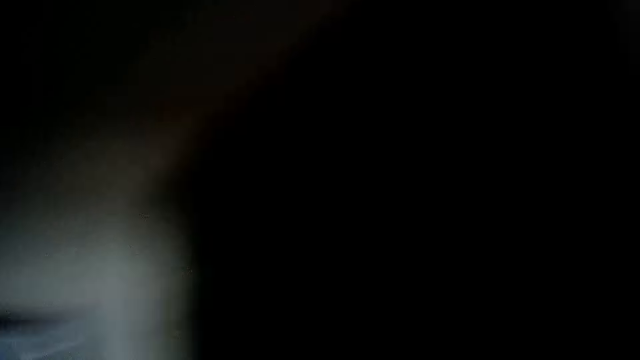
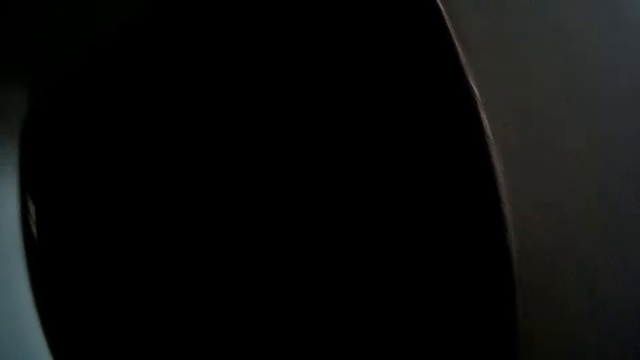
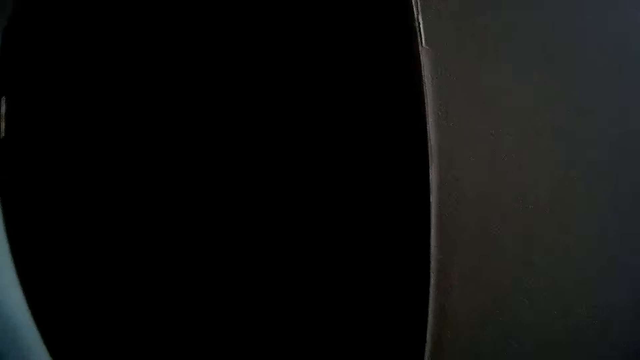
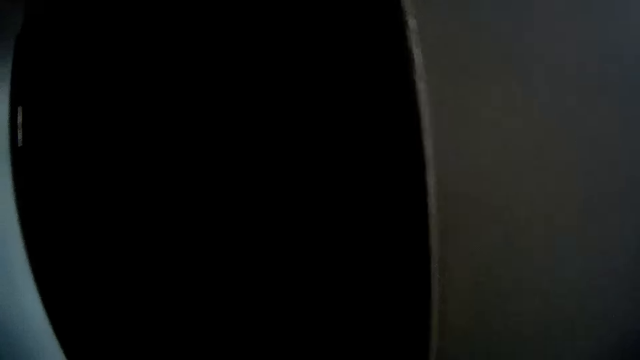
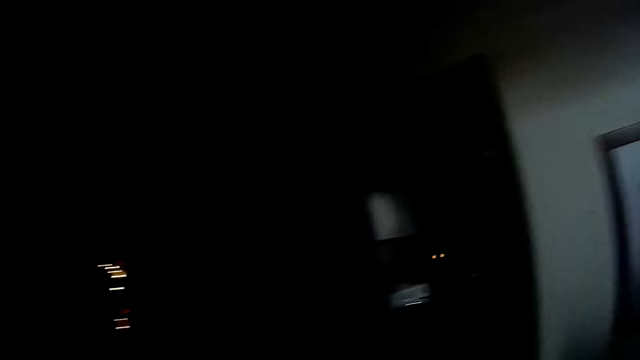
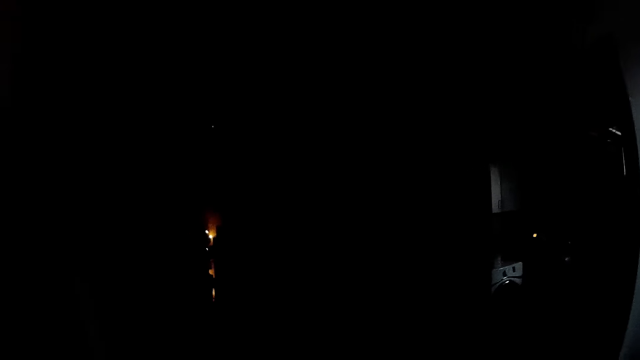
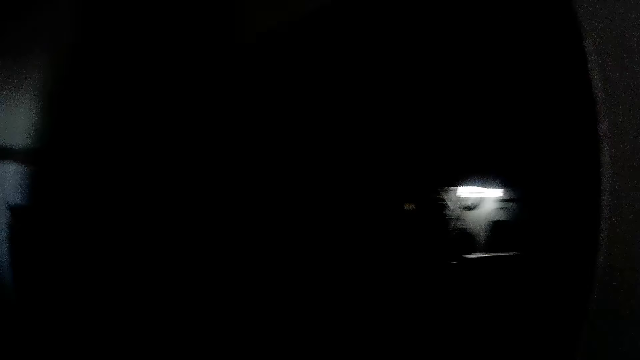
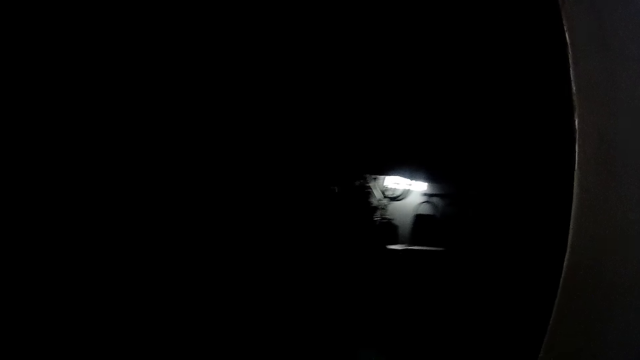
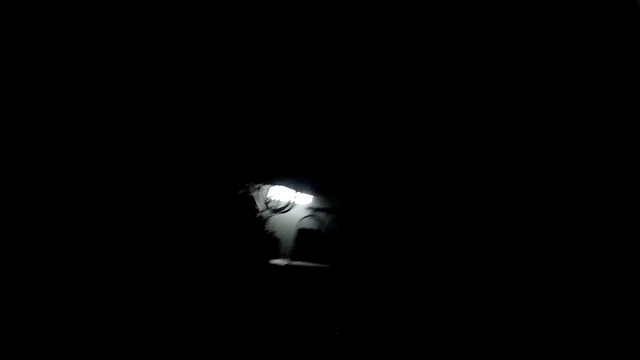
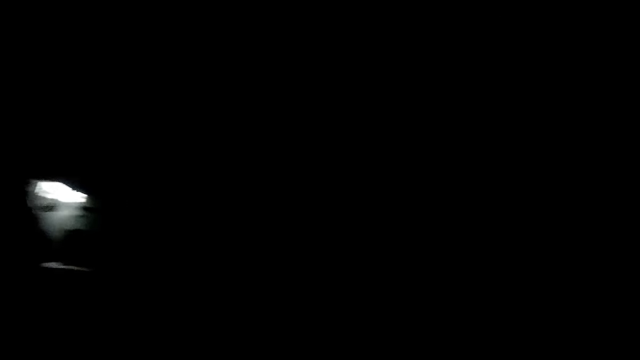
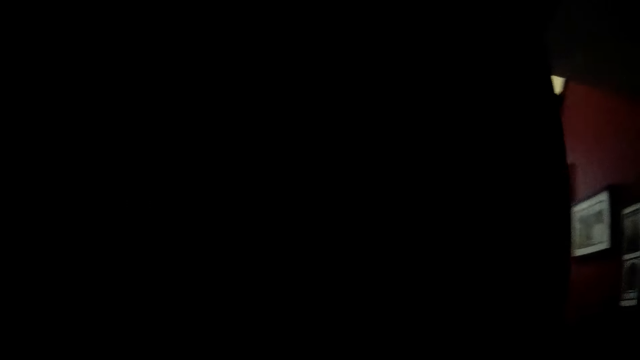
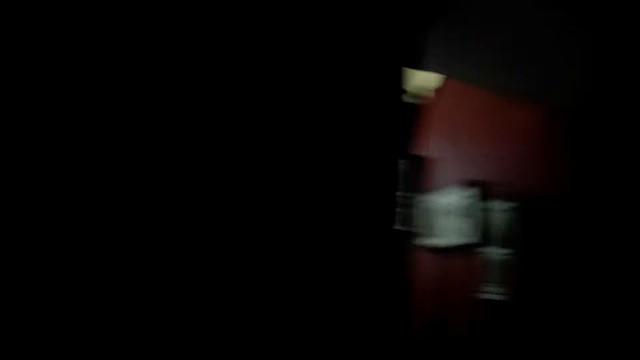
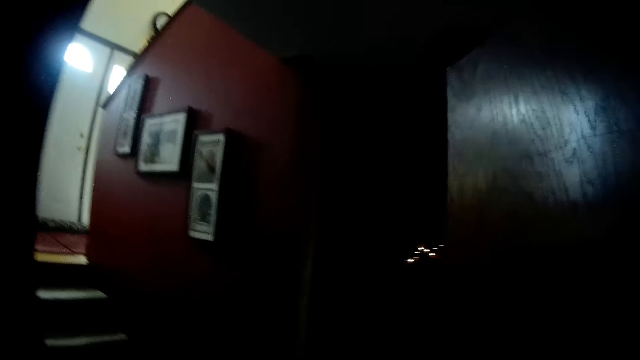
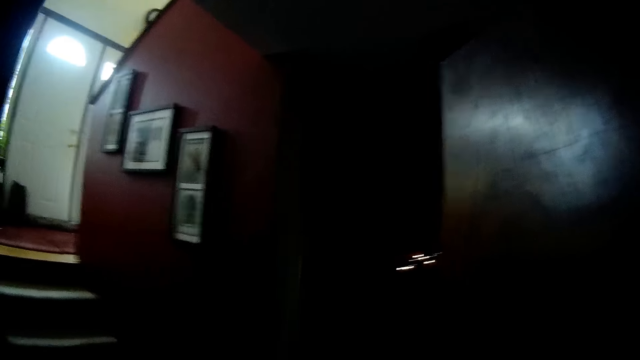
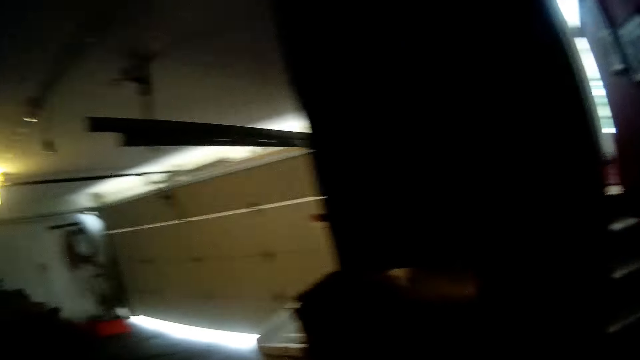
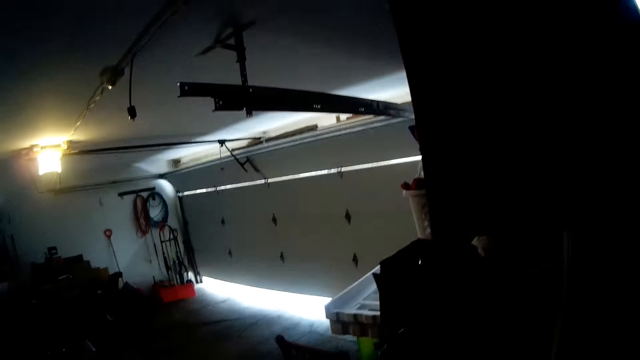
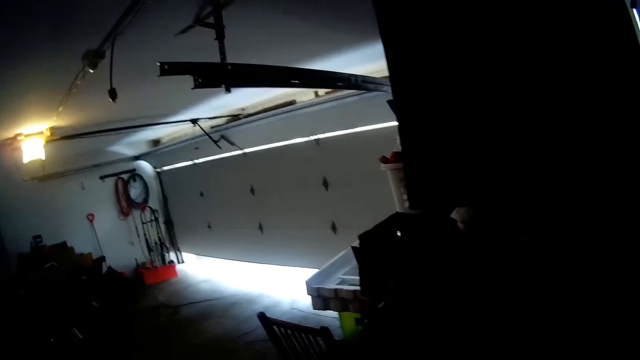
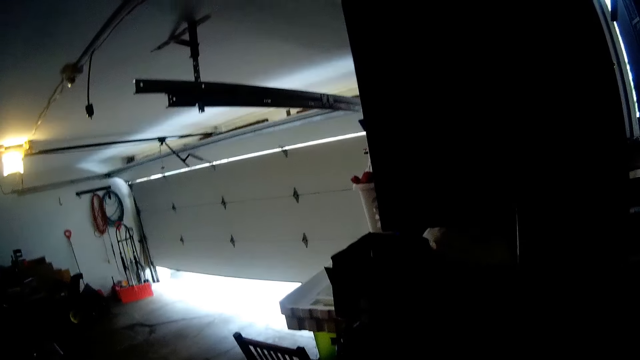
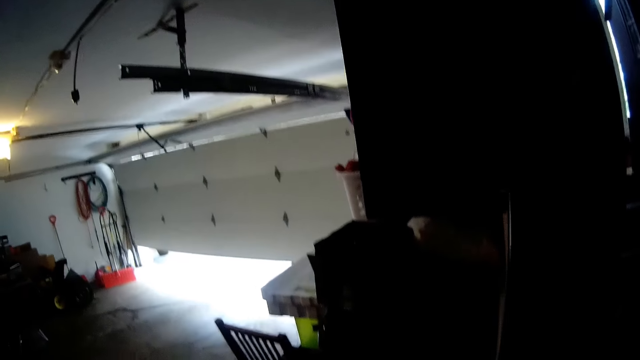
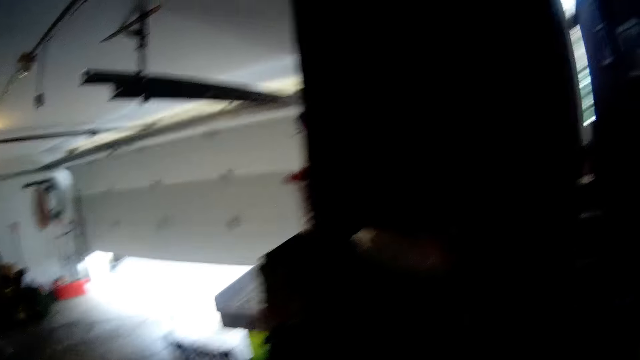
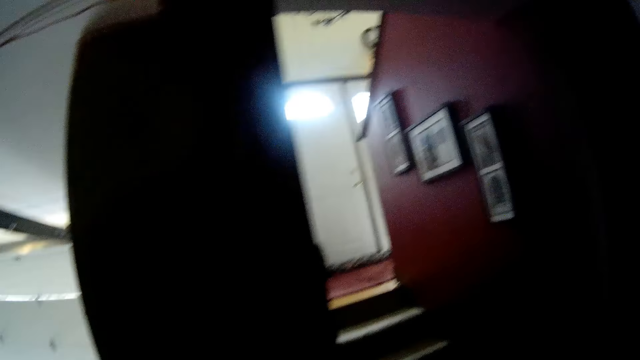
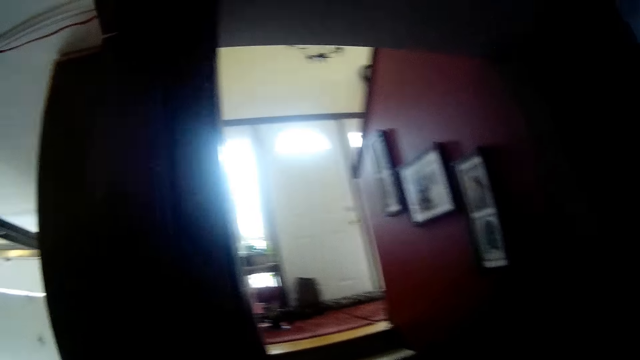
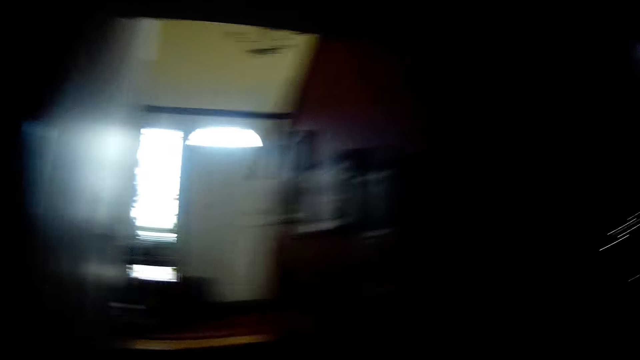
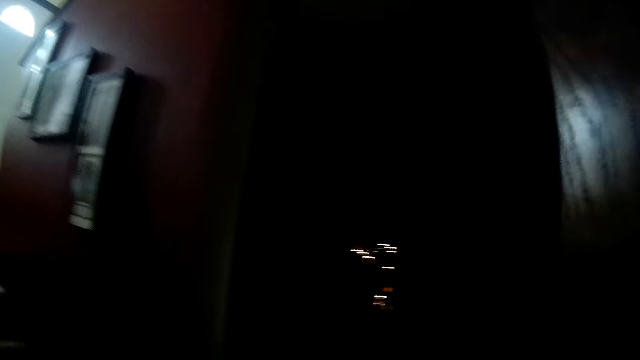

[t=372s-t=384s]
The camera wearer opens a door. They open the garage door.

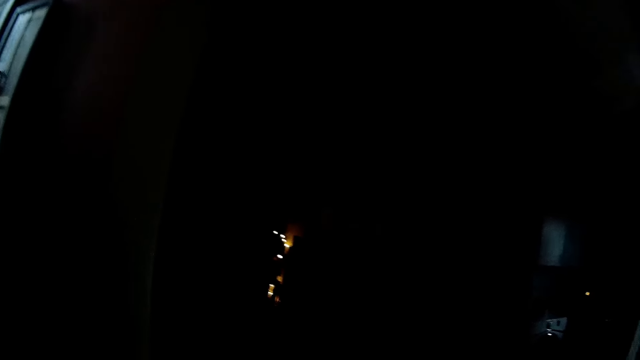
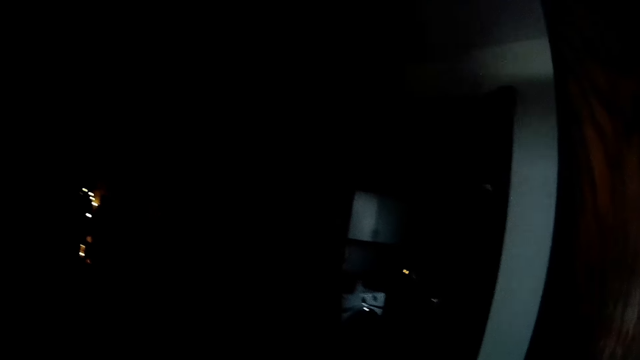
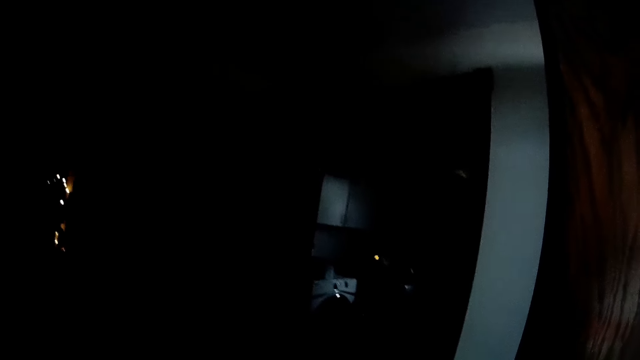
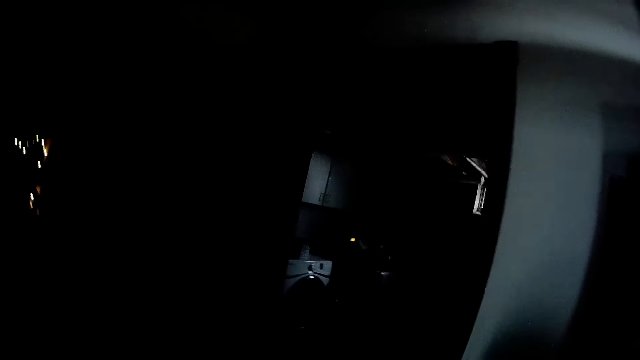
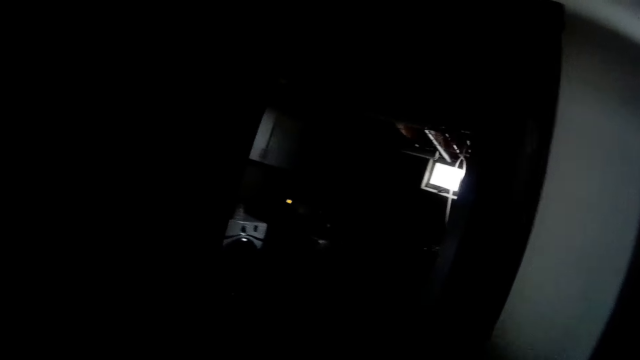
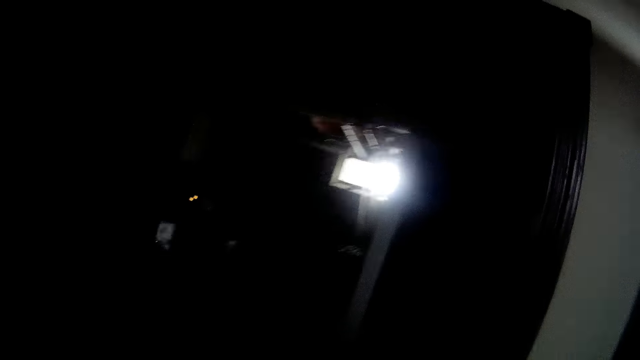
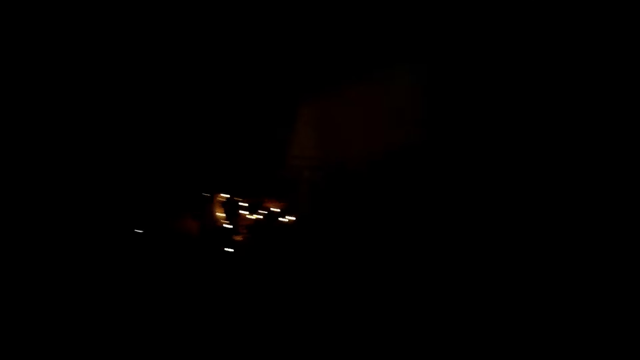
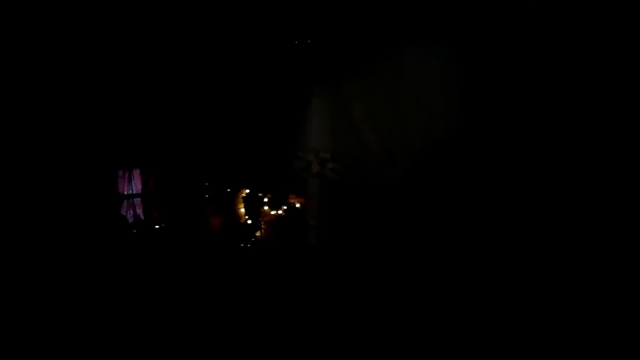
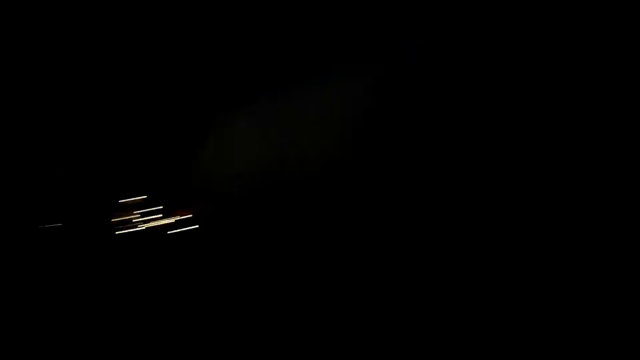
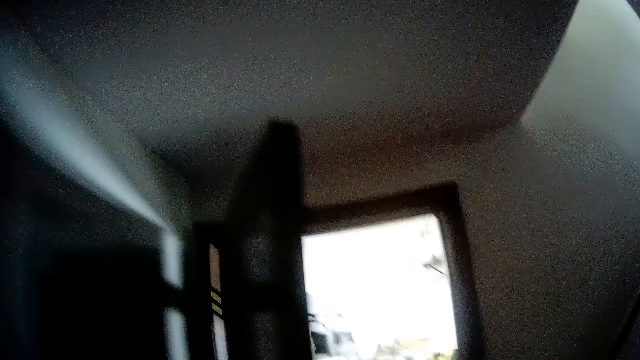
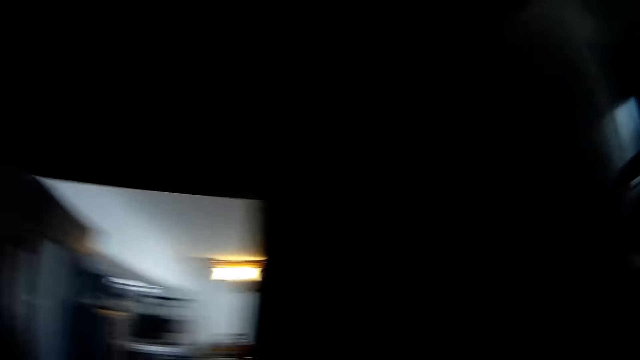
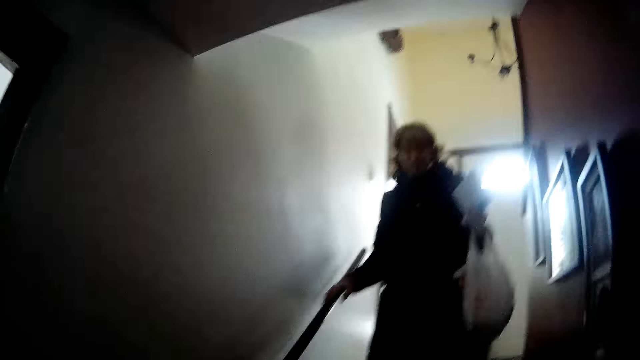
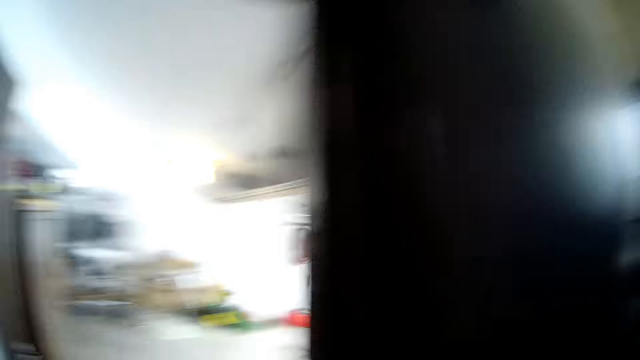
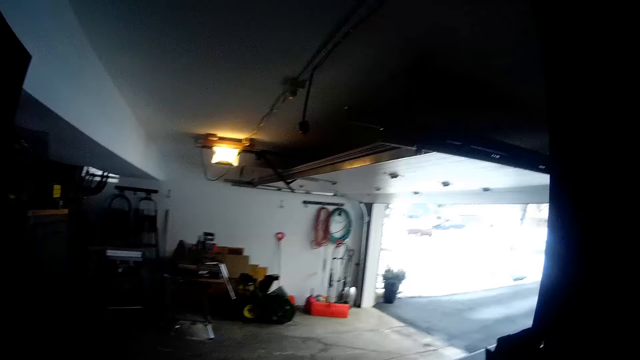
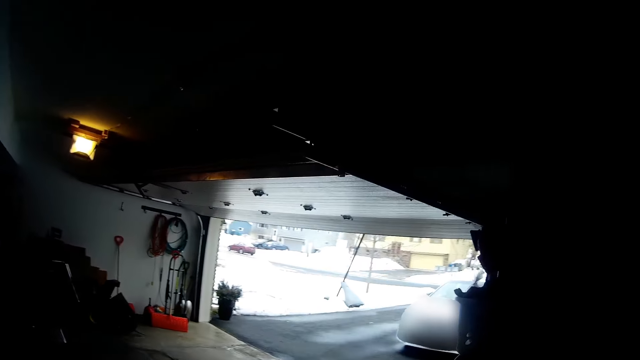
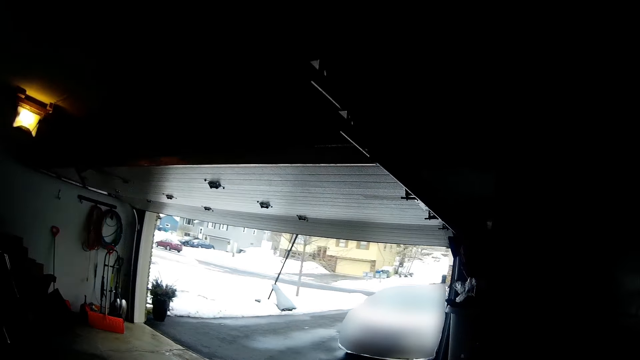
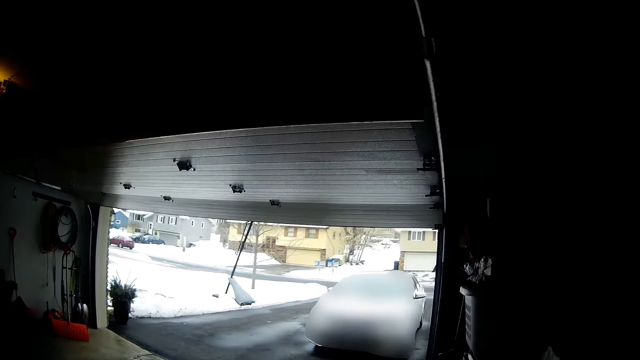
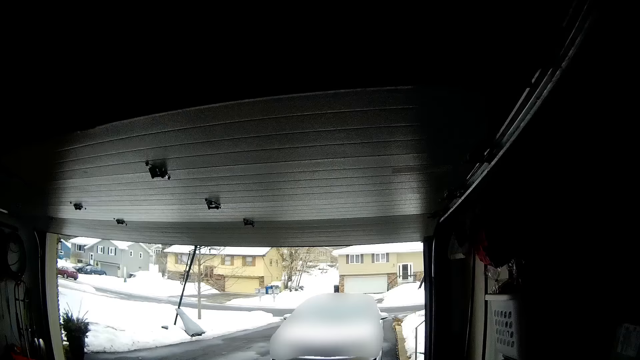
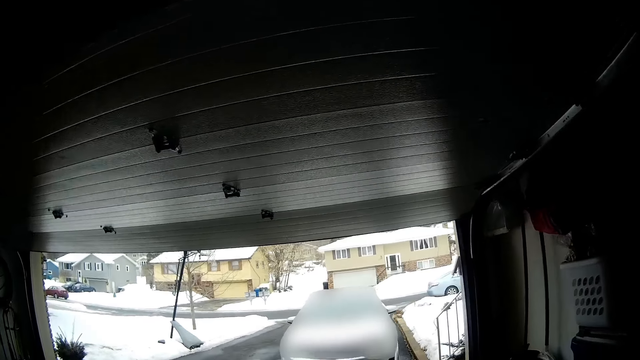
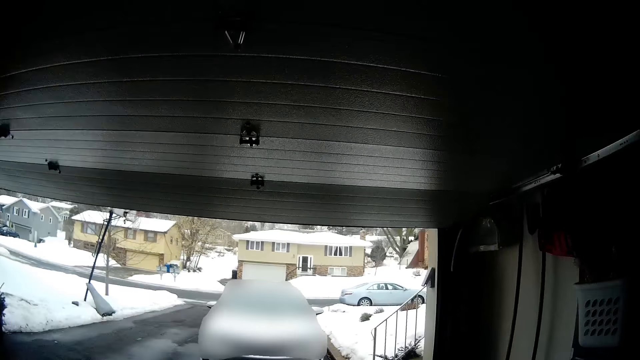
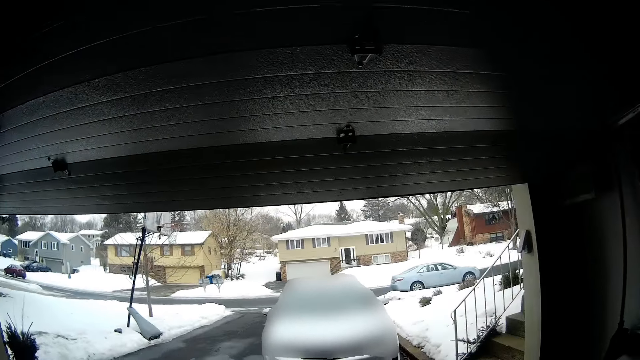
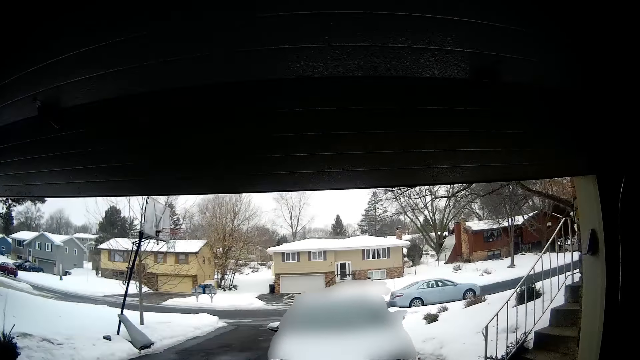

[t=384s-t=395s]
The woman climbs down the stairs. The camera wearer walks out of the garage.
